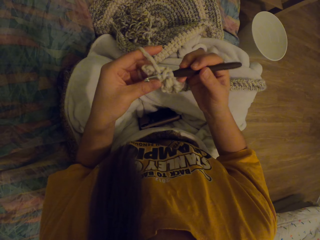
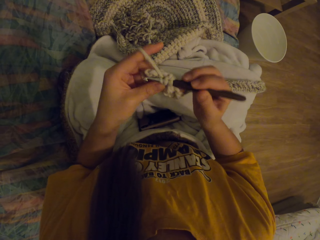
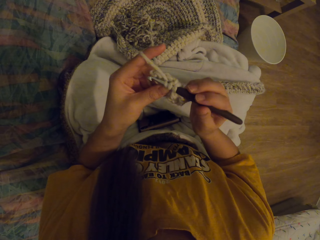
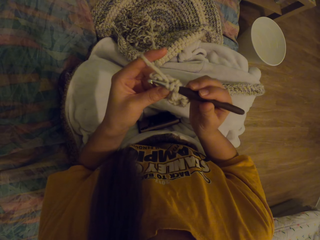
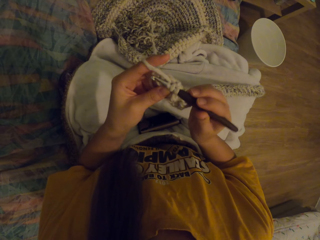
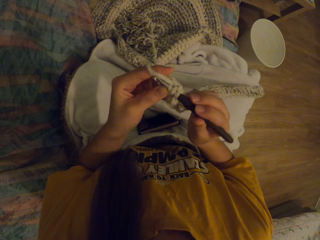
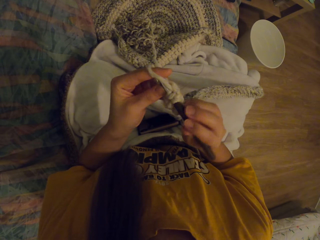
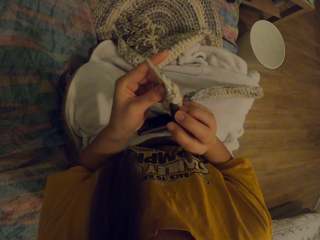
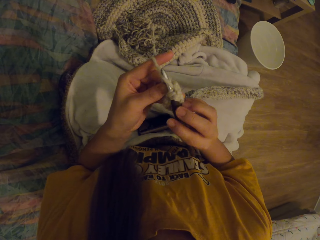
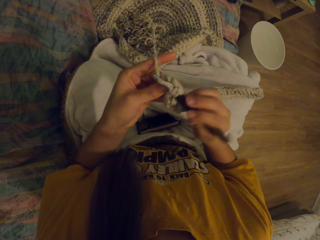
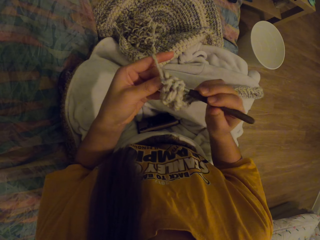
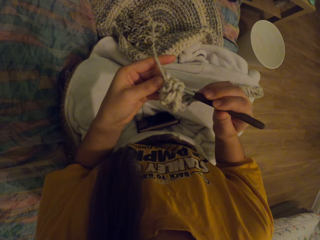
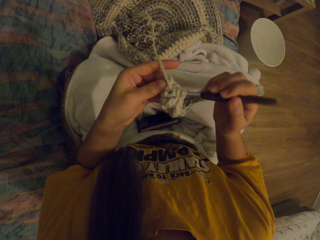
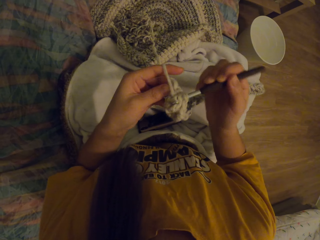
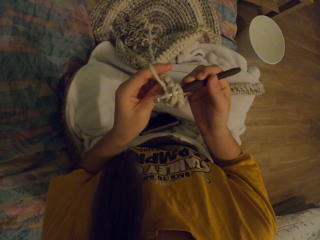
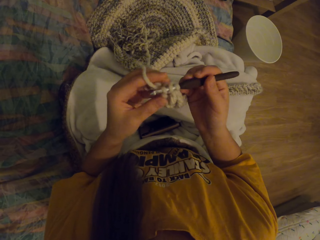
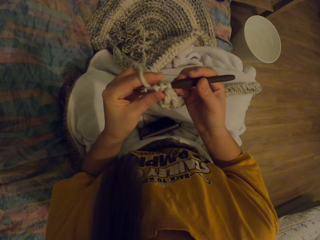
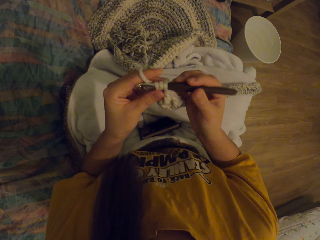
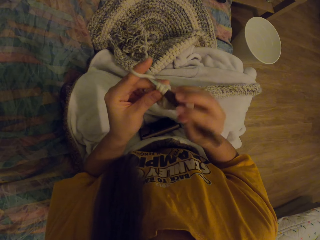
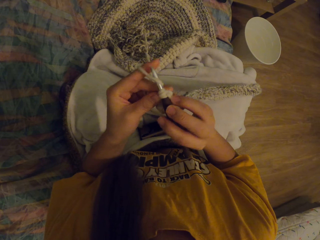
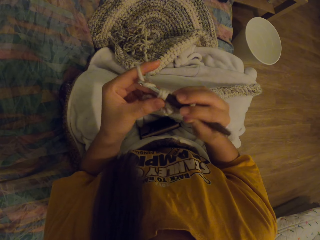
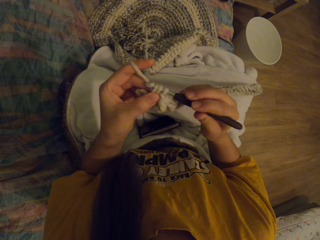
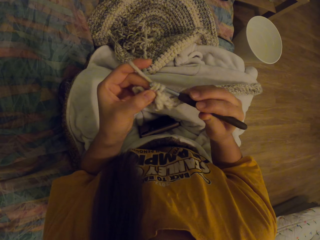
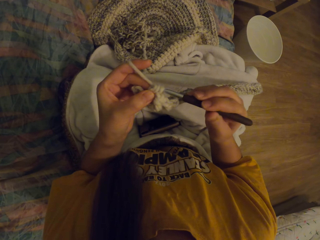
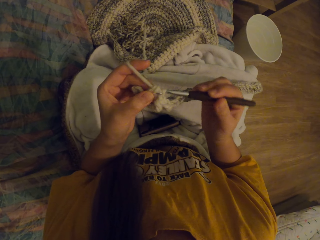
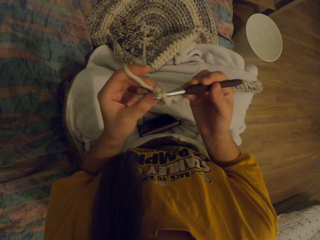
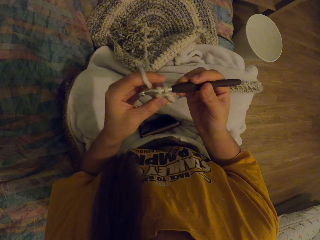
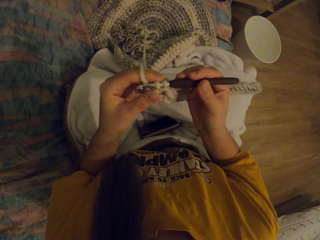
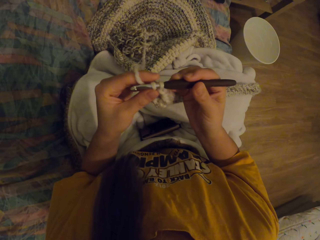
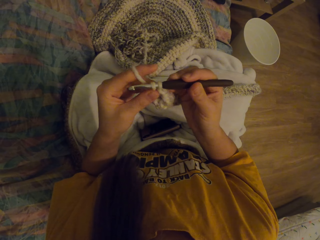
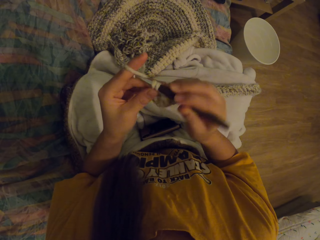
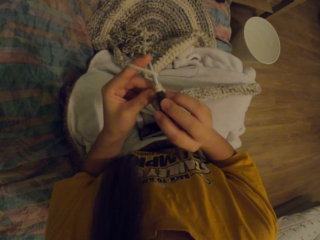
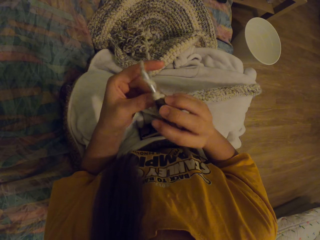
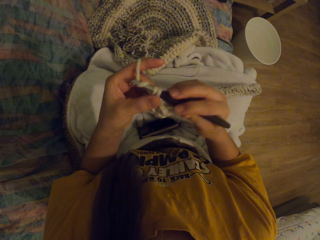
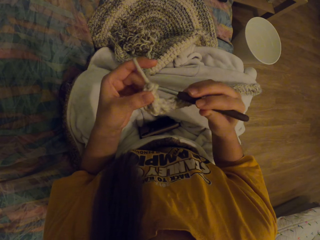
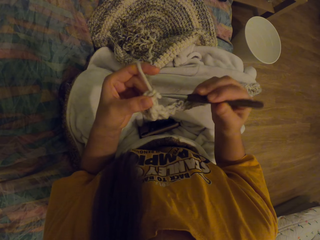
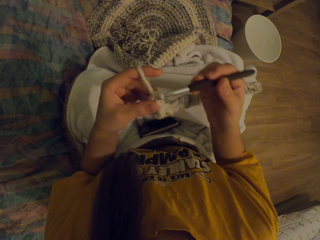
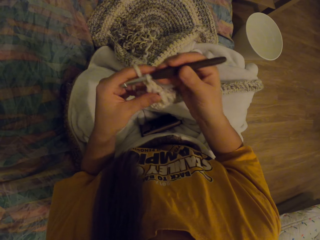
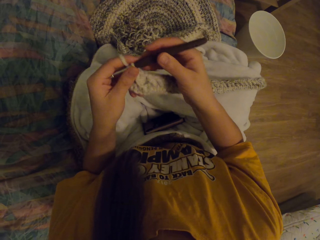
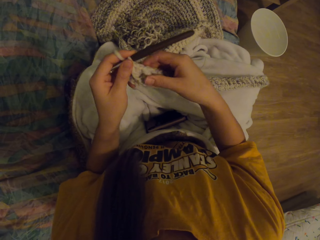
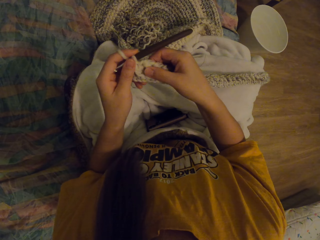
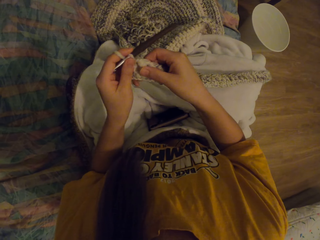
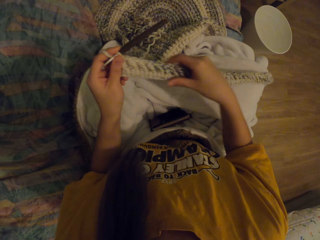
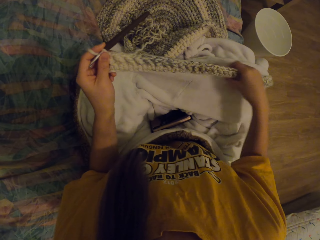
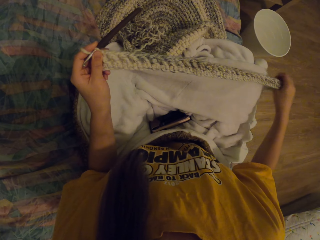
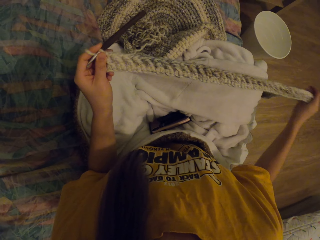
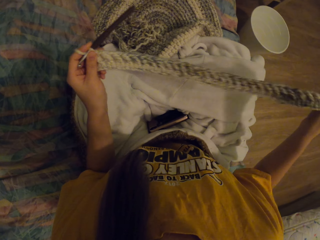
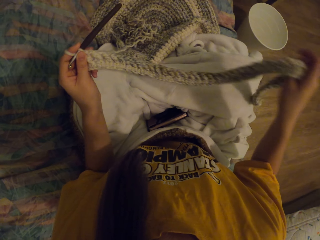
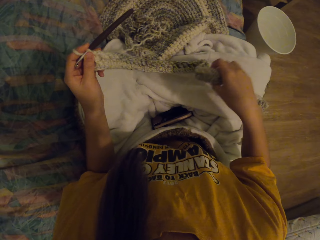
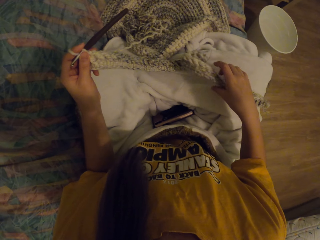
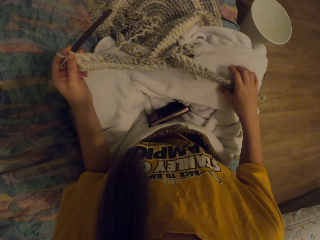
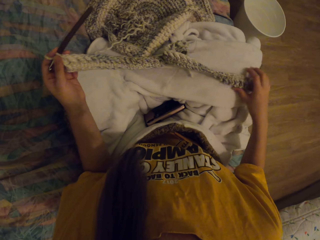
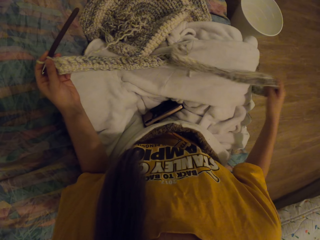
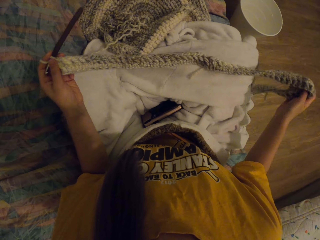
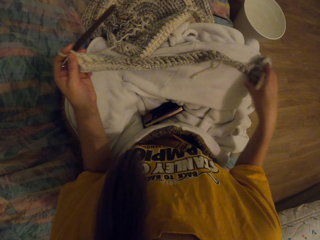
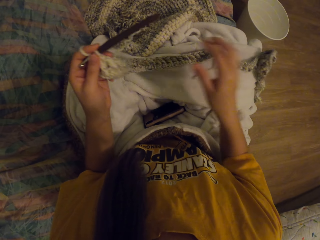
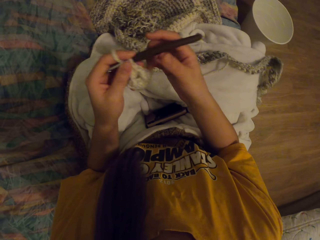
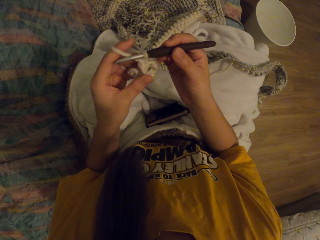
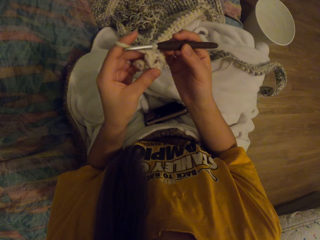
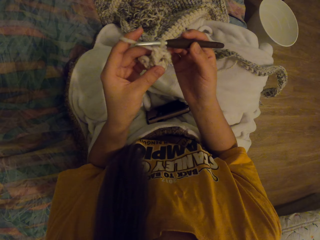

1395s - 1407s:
The camera wearer straightens the fabric. They check the knitted part of the cloth.

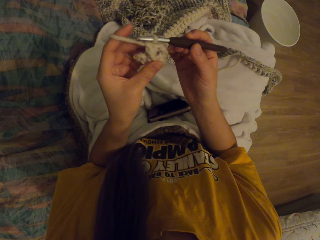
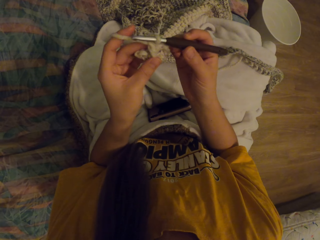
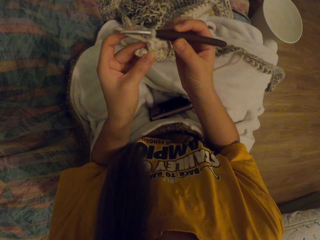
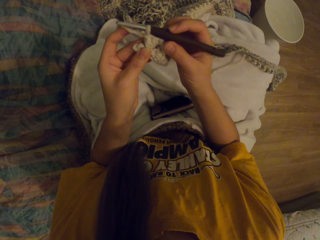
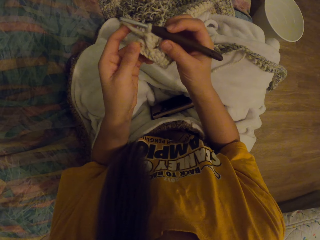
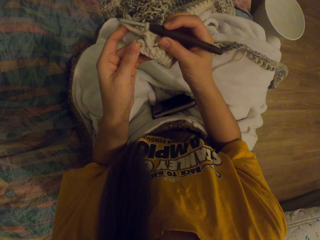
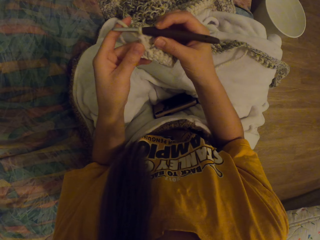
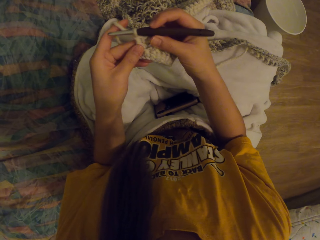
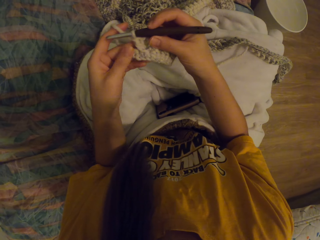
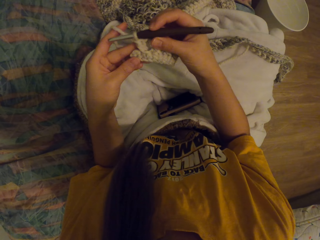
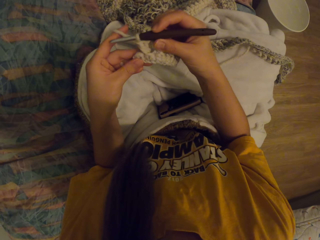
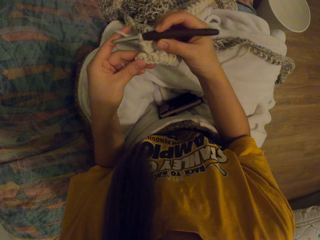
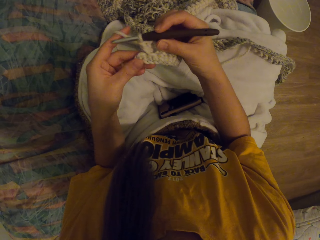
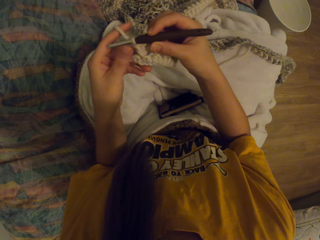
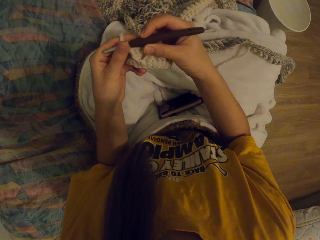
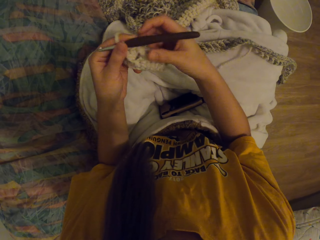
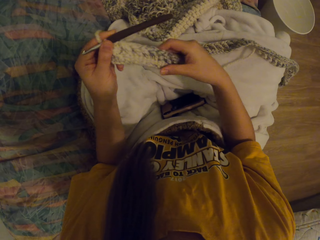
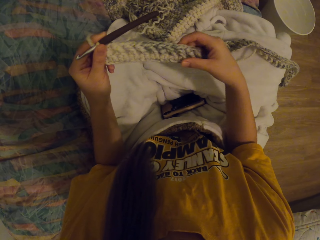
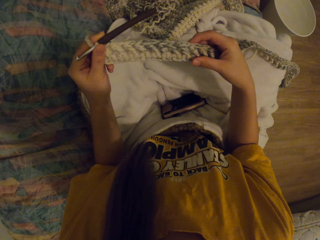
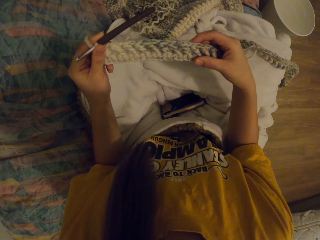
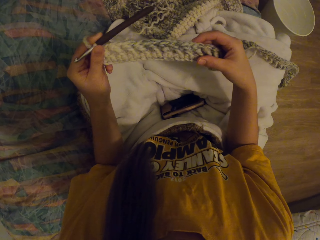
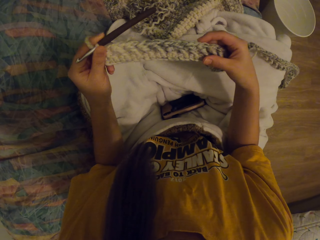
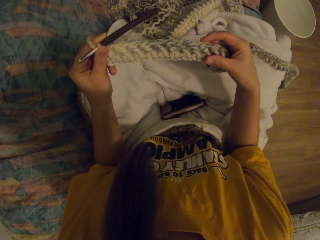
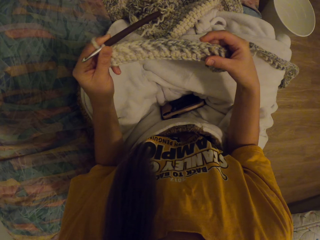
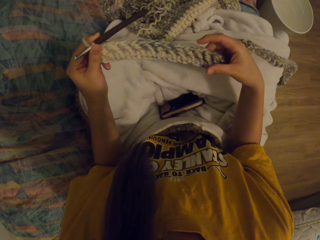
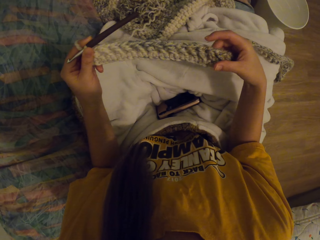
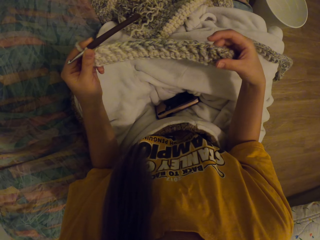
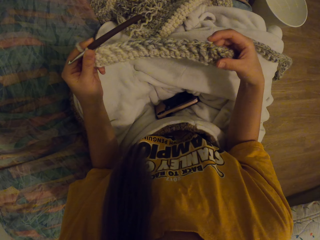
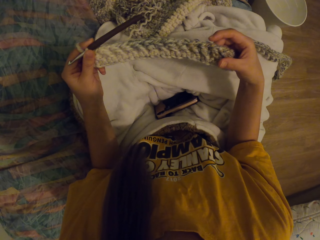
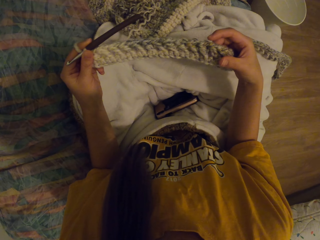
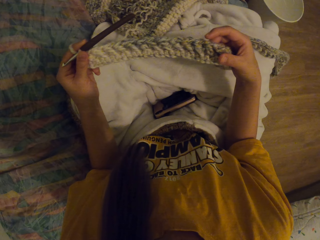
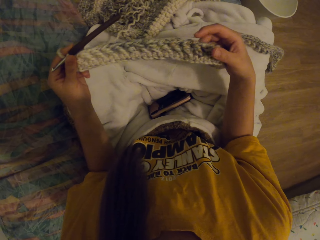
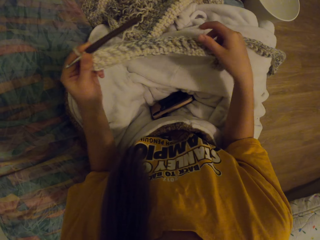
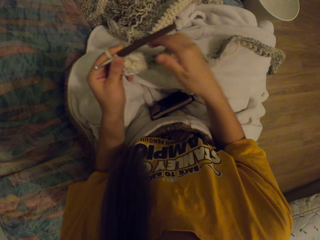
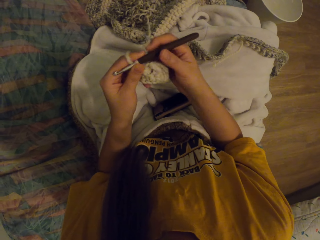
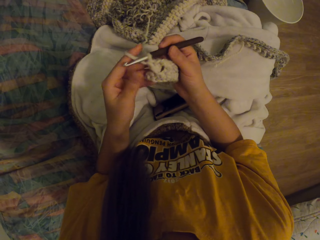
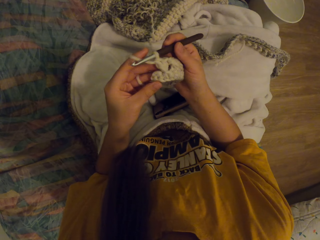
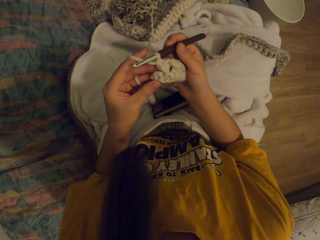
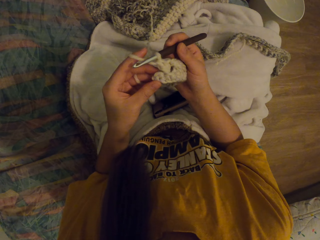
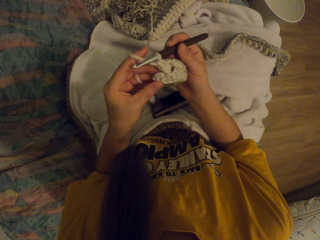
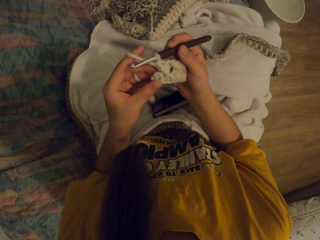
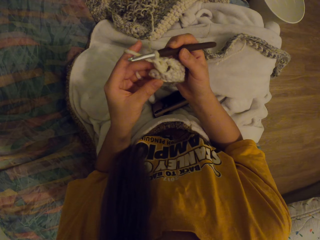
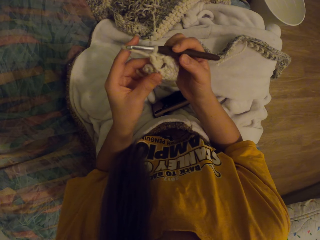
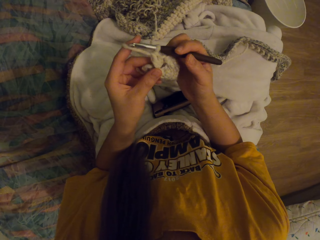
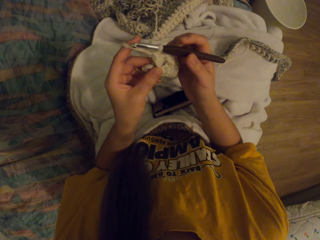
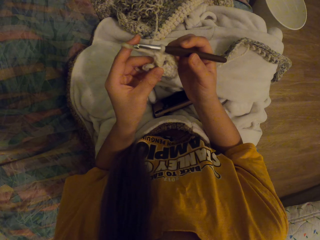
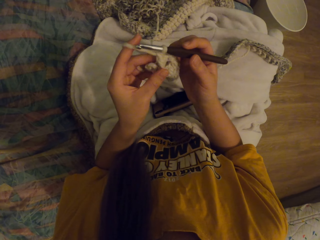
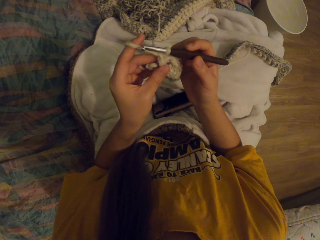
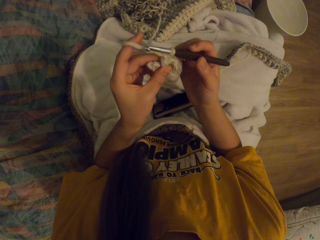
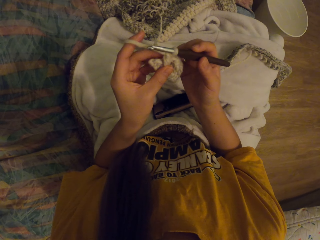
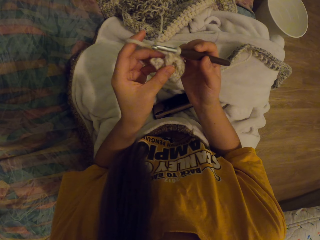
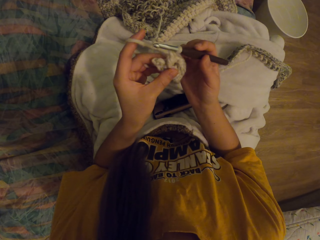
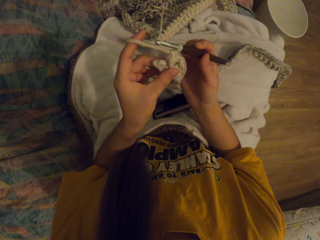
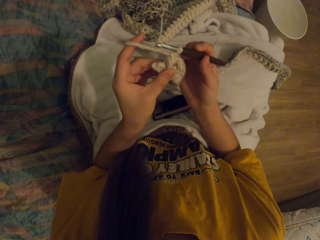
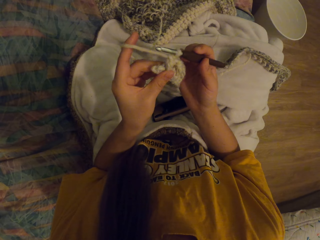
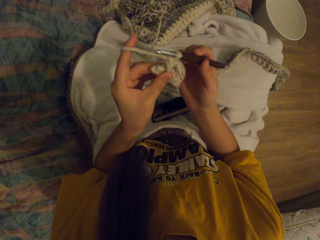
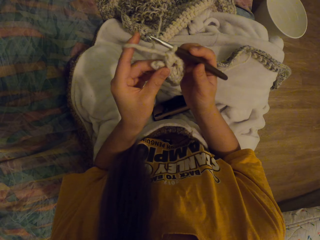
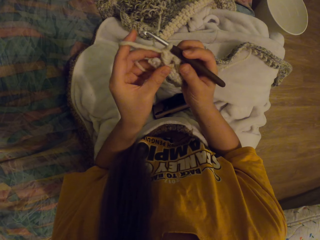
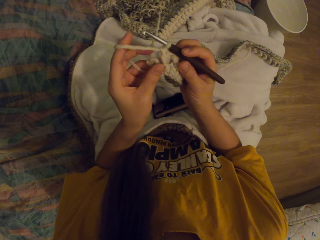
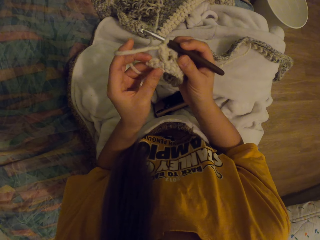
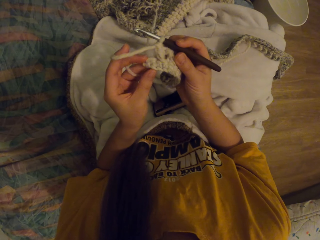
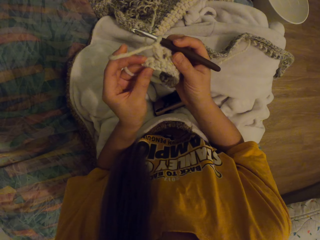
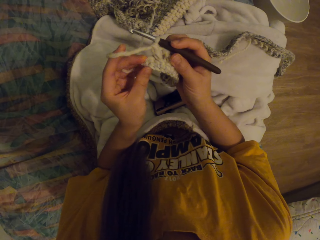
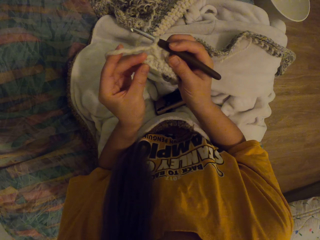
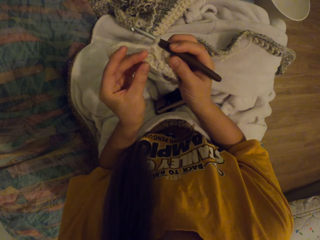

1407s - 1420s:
The camera wearer stares at the fabric.
